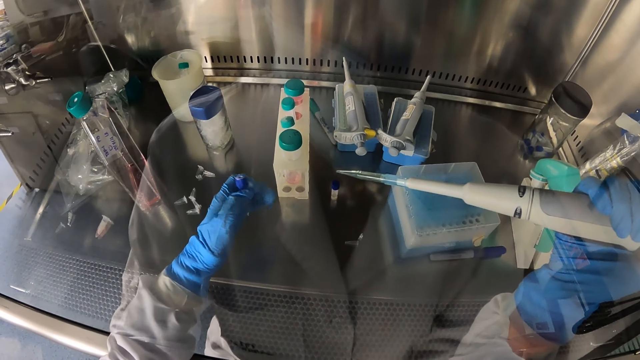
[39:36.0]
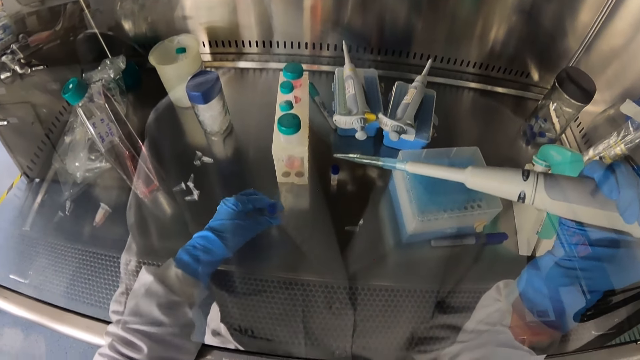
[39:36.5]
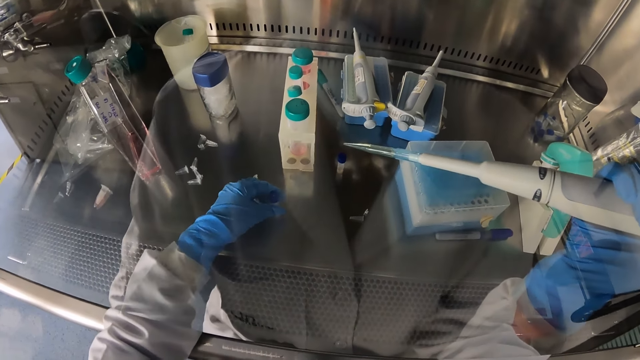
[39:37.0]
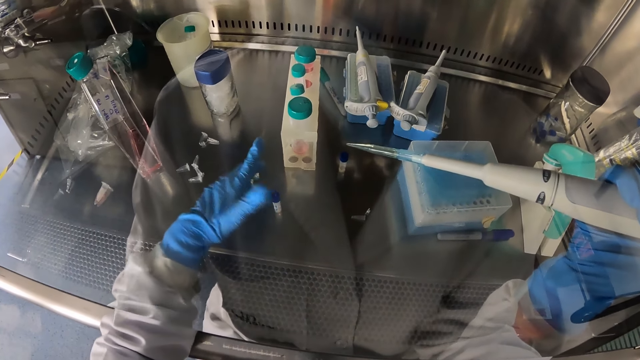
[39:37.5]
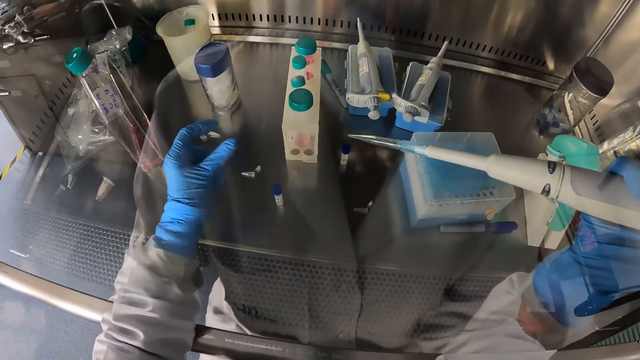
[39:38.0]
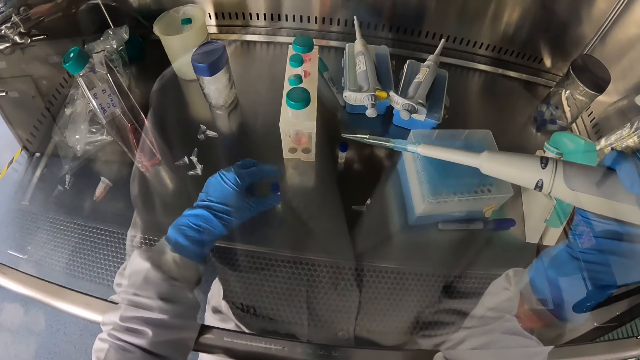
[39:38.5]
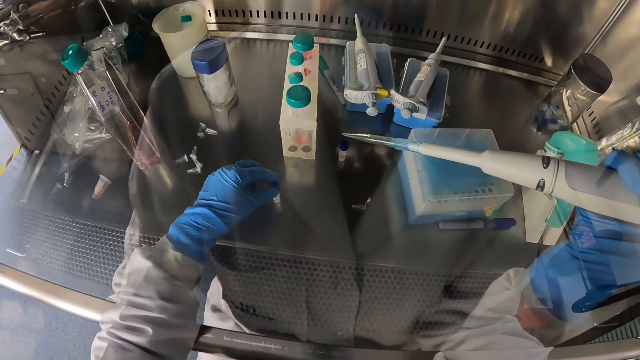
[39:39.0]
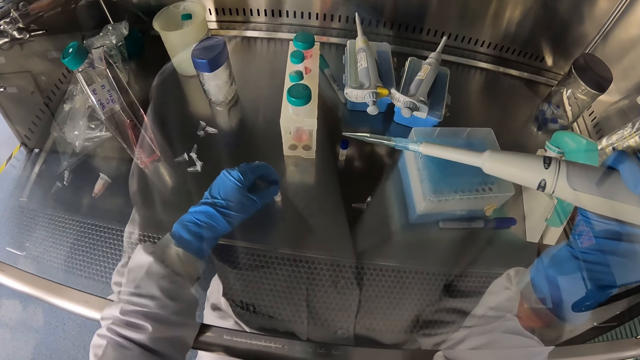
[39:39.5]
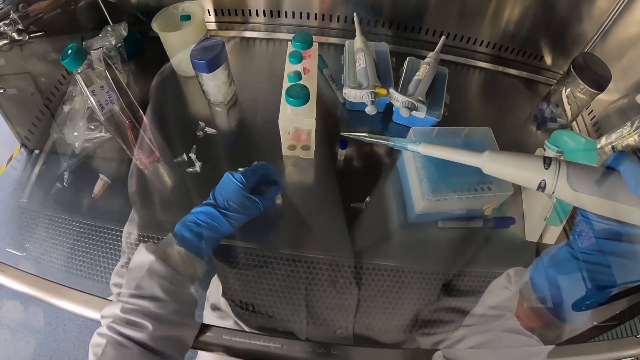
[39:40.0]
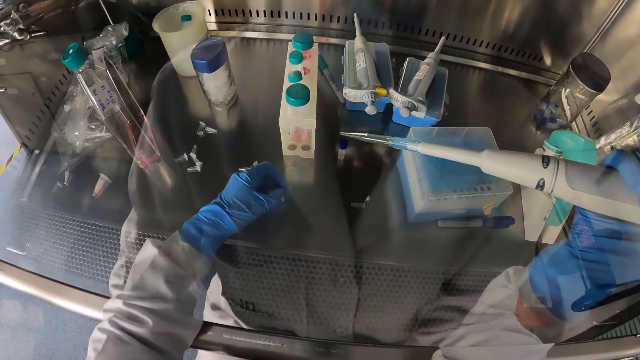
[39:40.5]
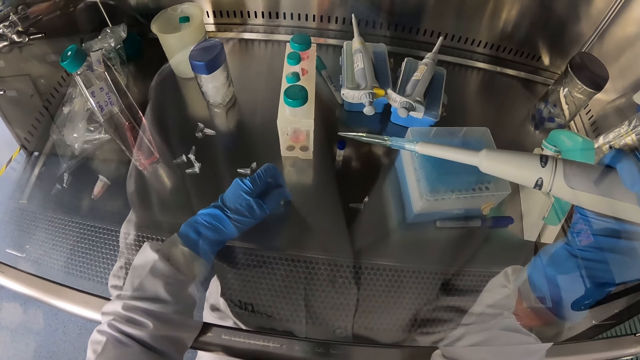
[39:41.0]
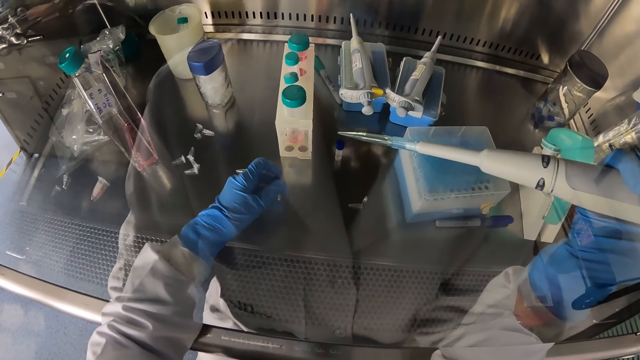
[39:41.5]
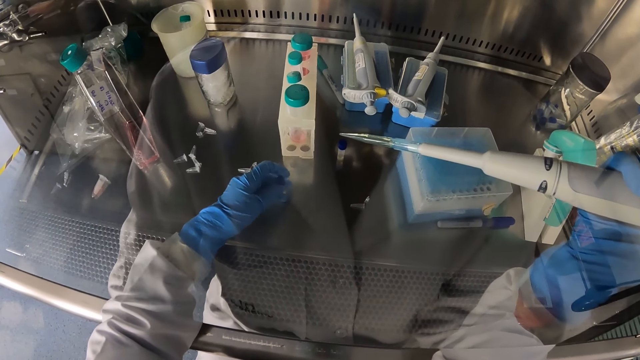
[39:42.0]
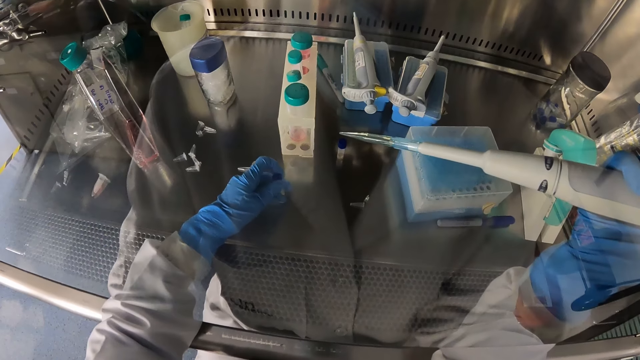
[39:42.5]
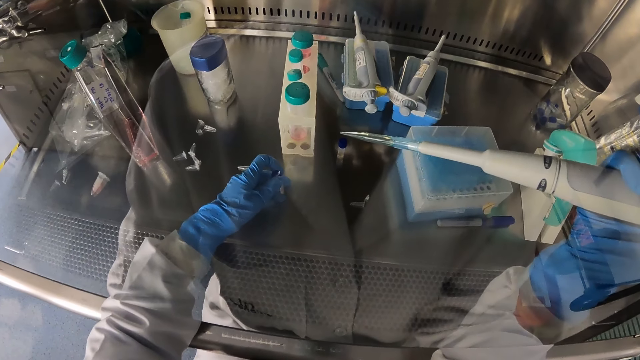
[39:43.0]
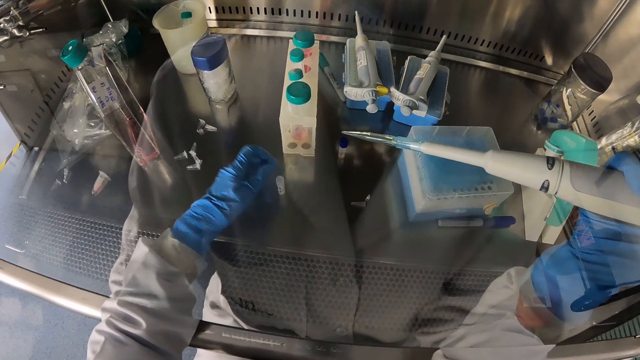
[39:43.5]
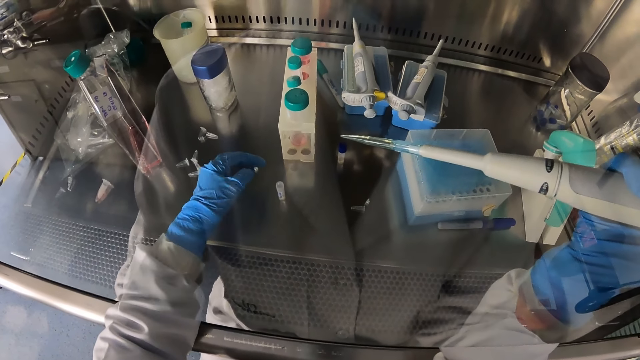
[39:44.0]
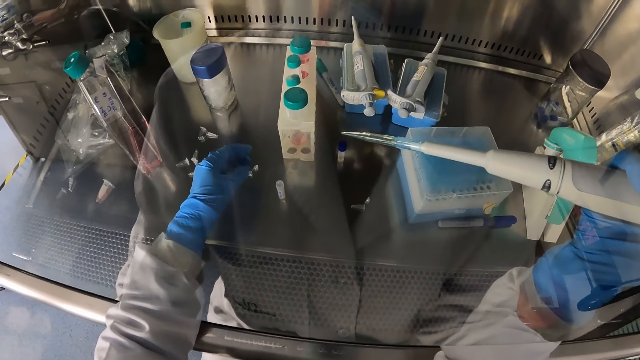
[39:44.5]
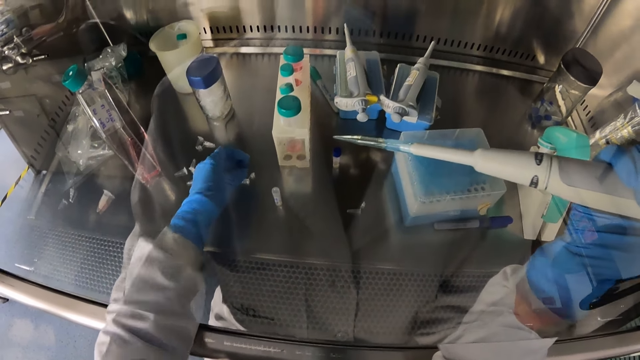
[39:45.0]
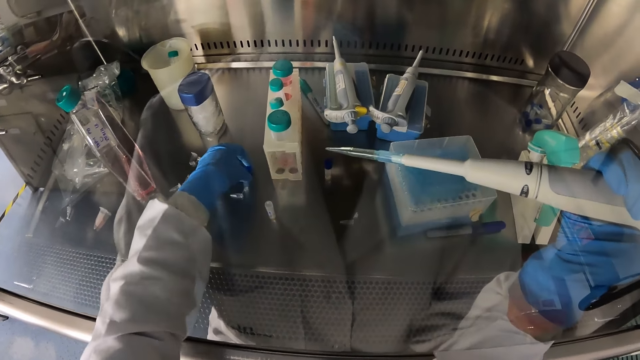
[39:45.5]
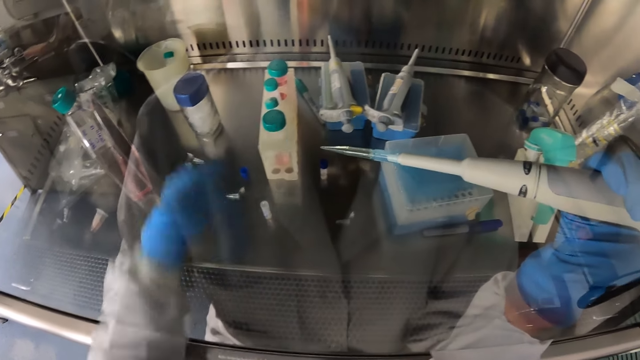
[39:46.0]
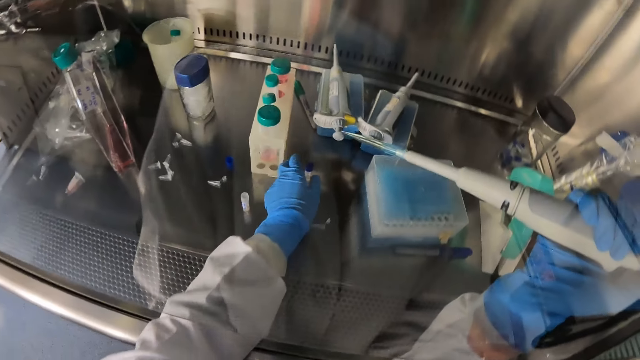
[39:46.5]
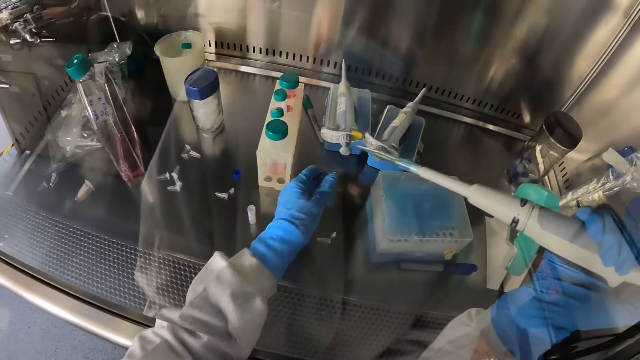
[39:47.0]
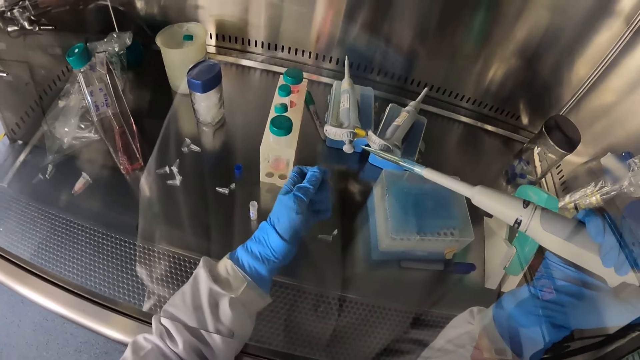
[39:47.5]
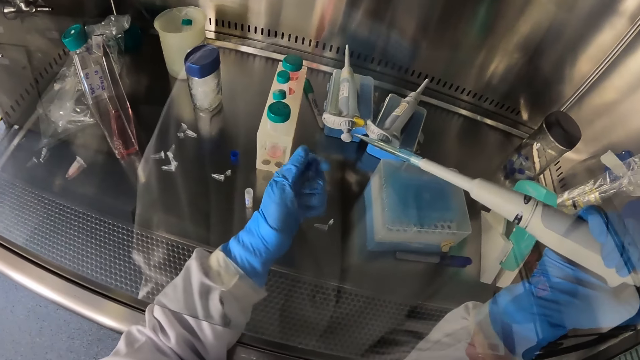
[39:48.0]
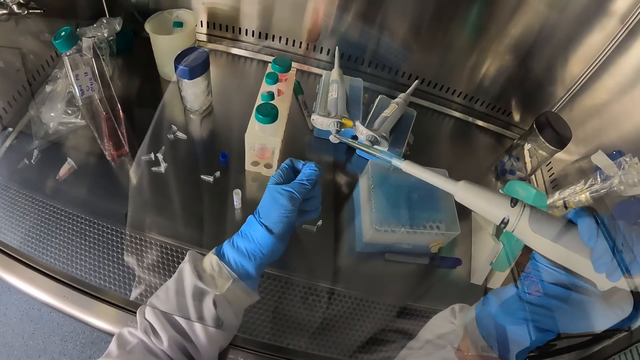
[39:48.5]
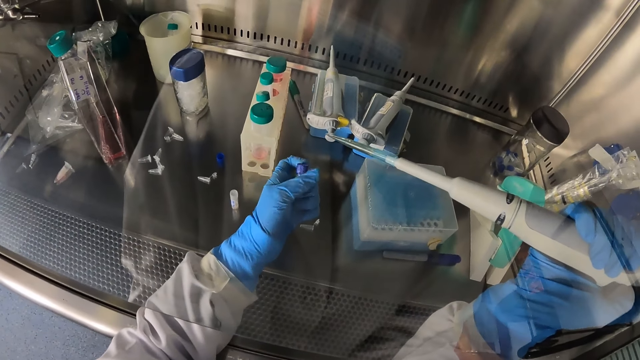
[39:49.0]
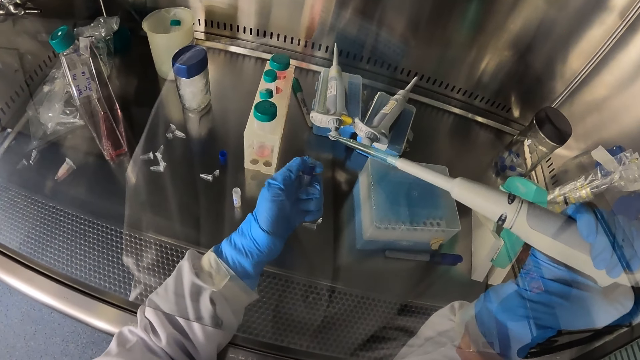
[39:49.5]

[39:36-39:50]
The camera wearer drops the graduated bottle with her left hand on the table. She uncovers the graduated bottle with her left hand. She drops the cover of the graduated bottle with her left hand. She picks up the graduated bottle from the laminar air-flow chamber with her left hand. She opens the graduated bottle with her left hand.

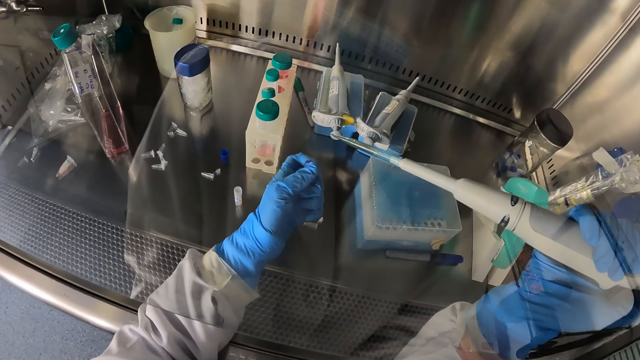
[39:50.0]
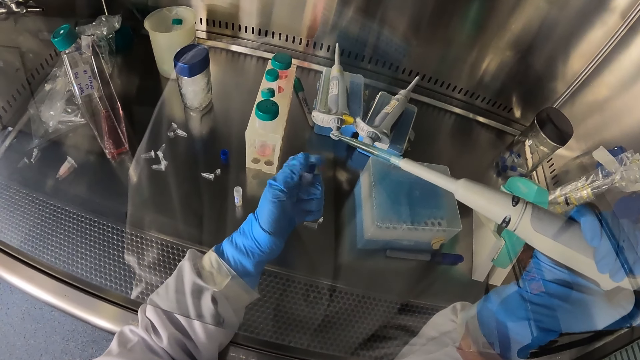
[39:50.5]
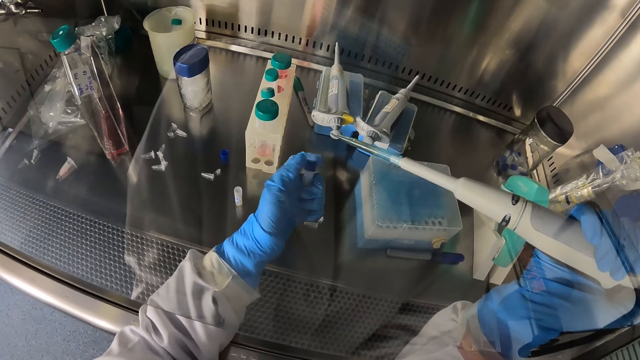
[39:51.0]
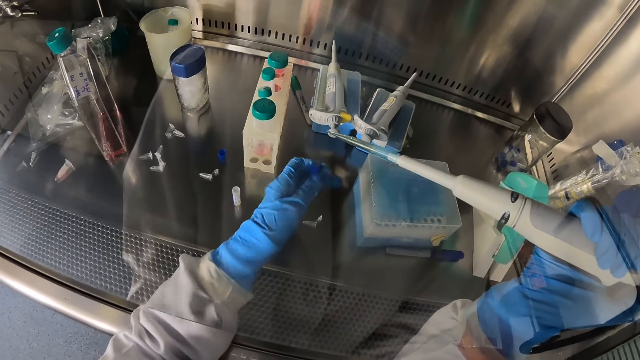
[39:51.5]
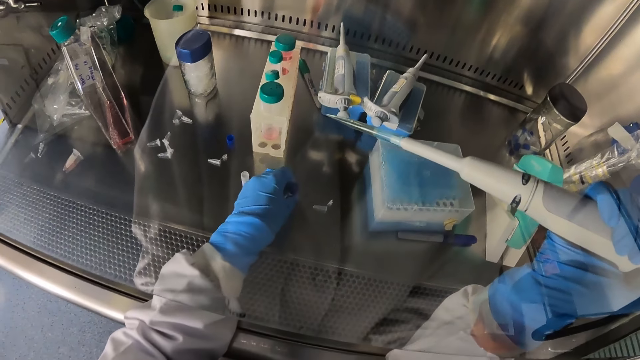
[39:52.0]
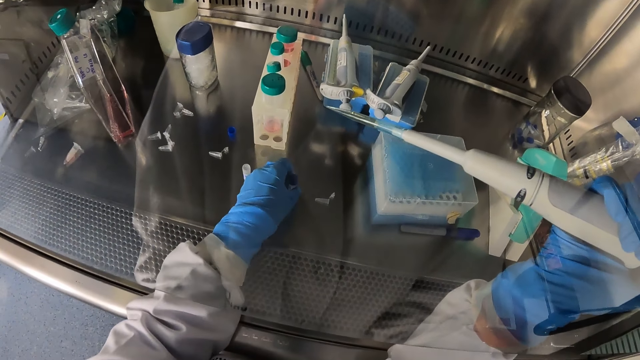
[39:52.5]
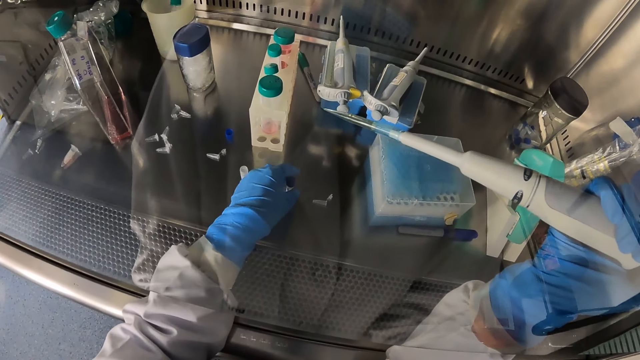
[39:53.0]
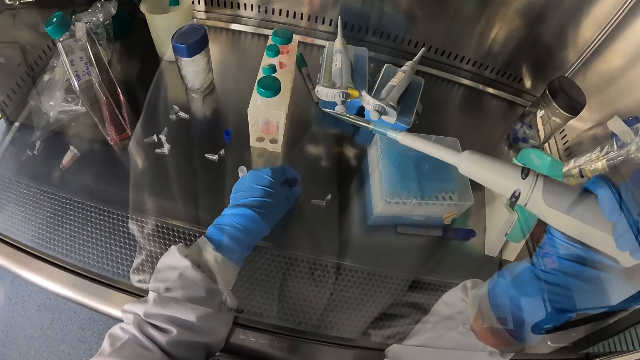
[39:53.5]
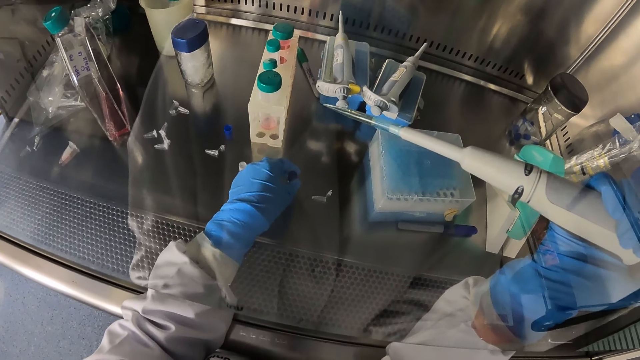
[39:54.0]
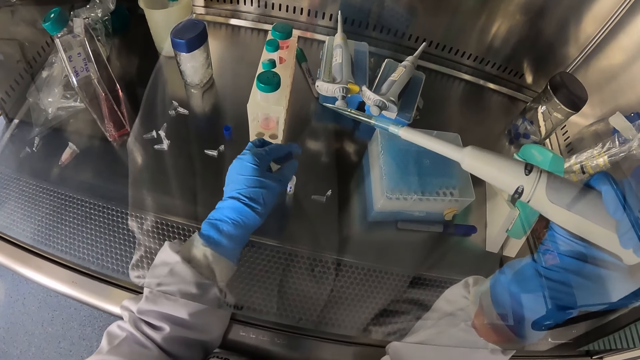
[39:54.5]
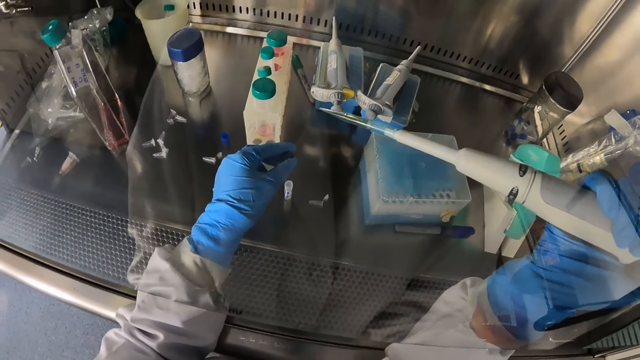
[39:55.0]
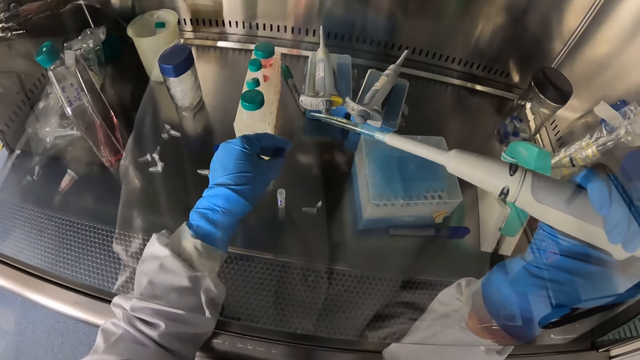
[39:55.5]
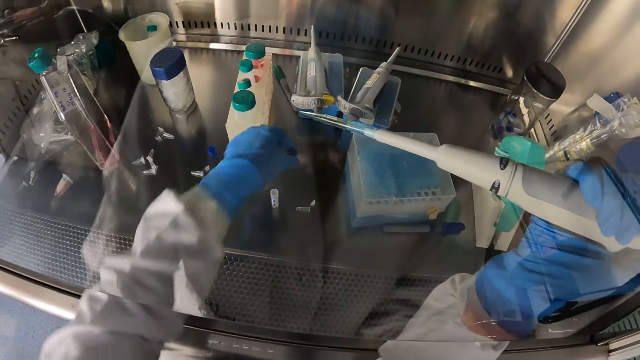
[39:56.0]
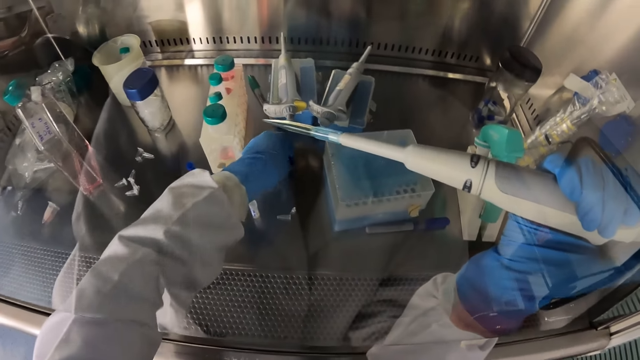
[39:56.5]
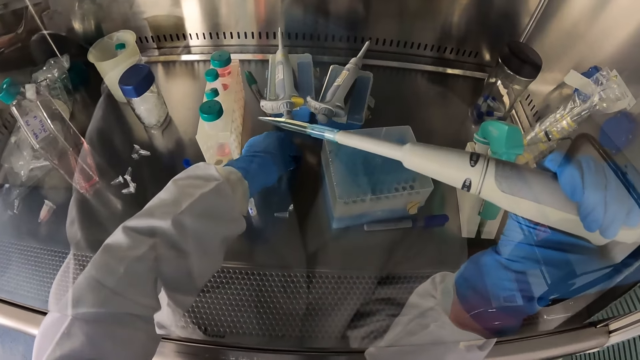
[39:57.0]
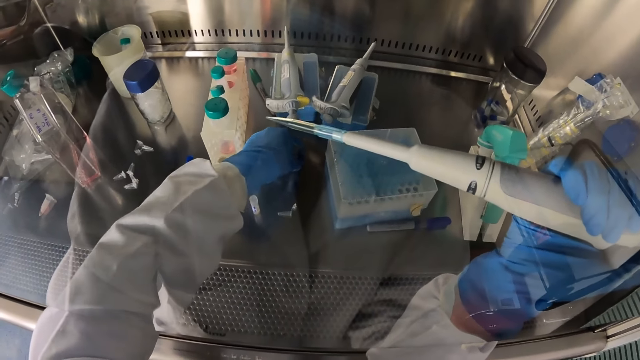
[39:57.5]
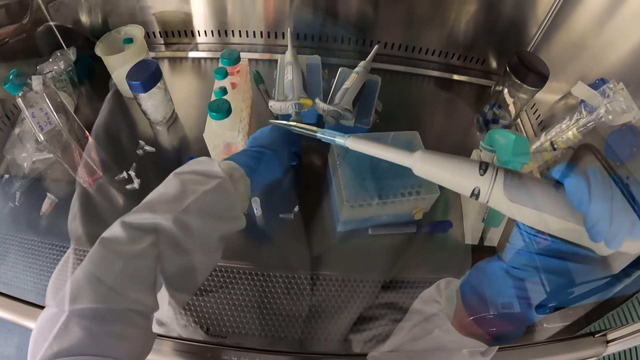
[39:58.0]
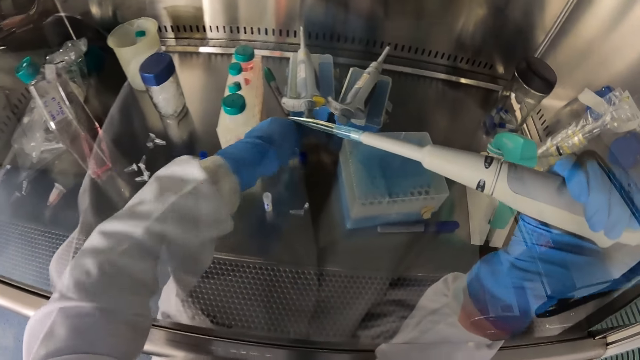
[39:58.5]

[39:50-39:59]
The camera wearer drops the graduated bottle with her left hand. She uncovers the graduated bottle with her left hand. She drops the cover of the graduated bottle with her left hand.
